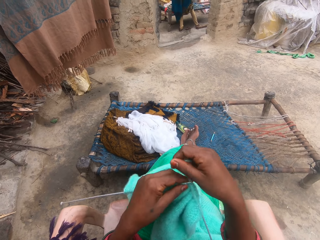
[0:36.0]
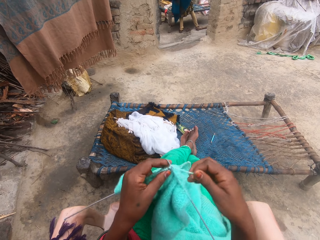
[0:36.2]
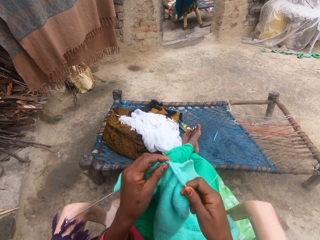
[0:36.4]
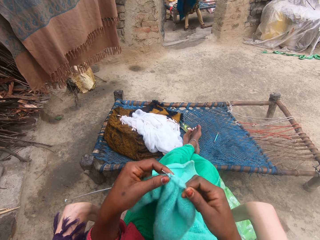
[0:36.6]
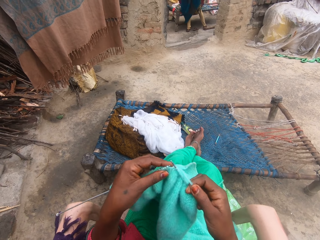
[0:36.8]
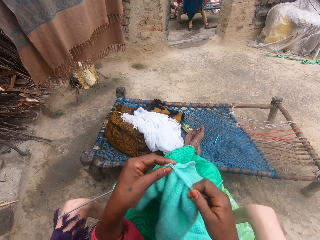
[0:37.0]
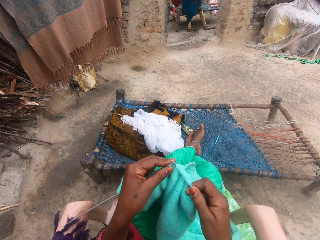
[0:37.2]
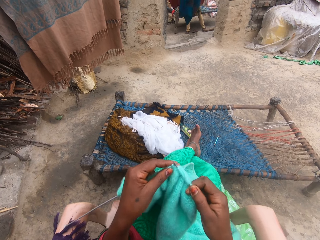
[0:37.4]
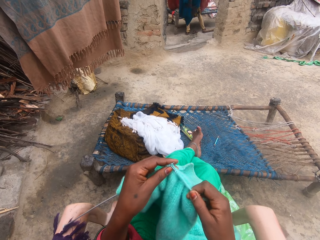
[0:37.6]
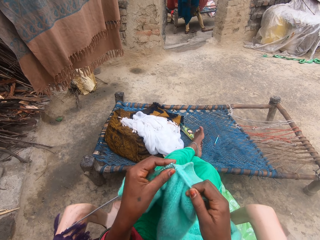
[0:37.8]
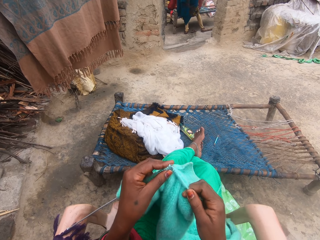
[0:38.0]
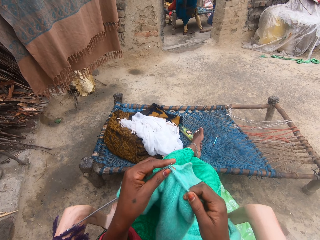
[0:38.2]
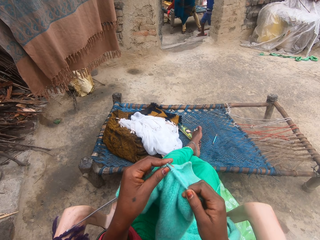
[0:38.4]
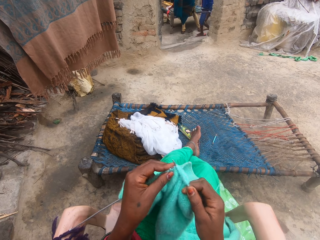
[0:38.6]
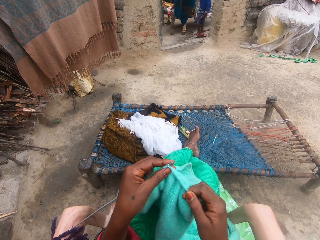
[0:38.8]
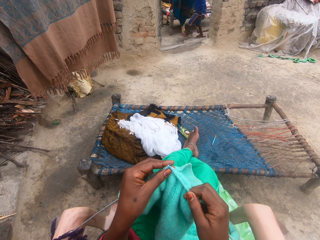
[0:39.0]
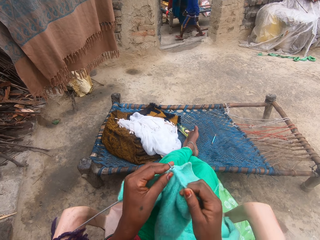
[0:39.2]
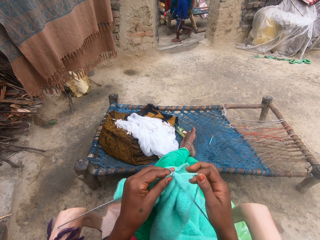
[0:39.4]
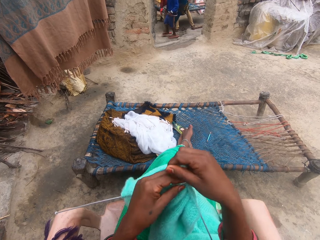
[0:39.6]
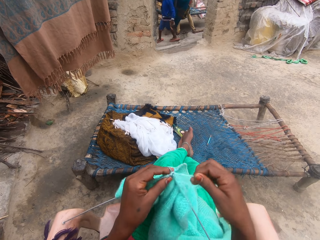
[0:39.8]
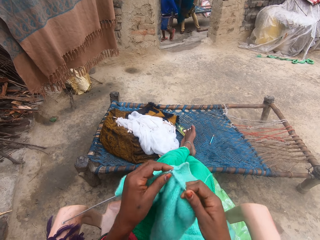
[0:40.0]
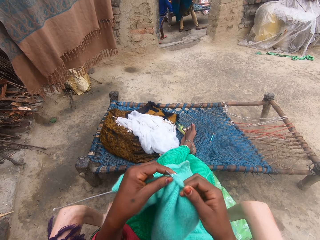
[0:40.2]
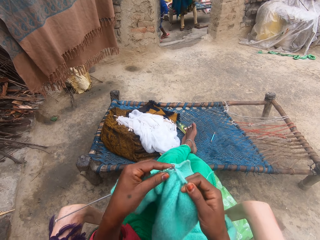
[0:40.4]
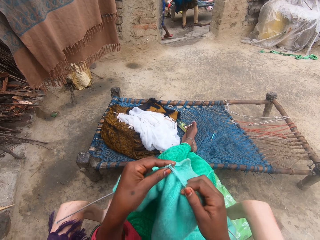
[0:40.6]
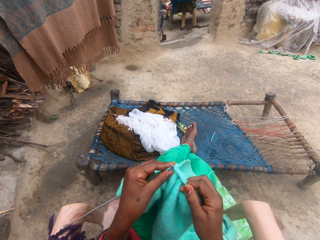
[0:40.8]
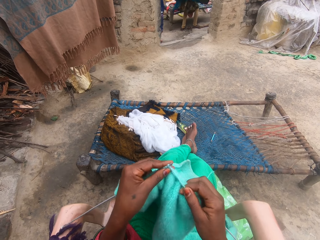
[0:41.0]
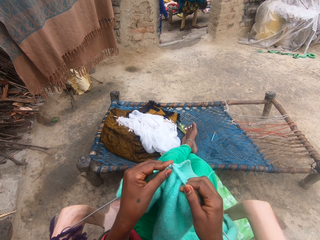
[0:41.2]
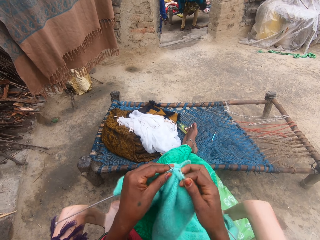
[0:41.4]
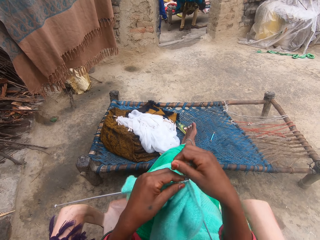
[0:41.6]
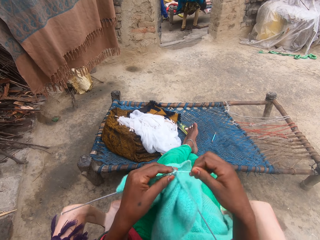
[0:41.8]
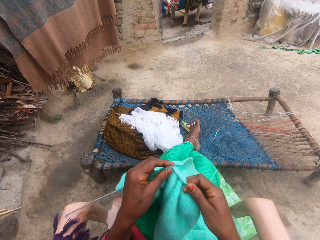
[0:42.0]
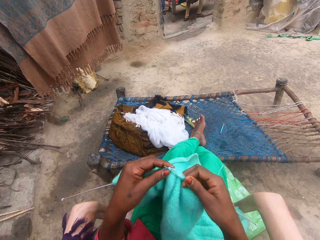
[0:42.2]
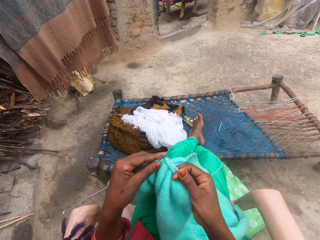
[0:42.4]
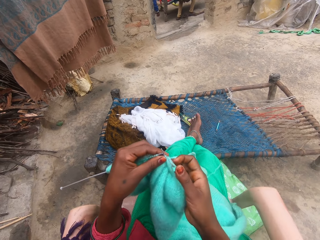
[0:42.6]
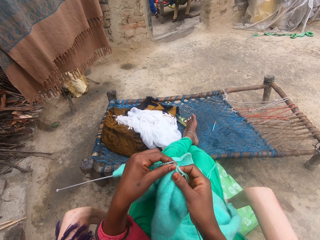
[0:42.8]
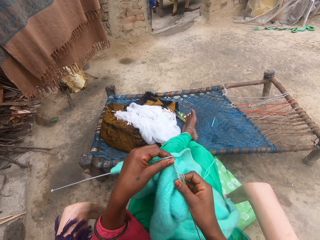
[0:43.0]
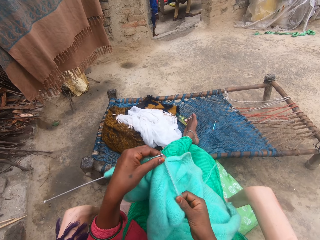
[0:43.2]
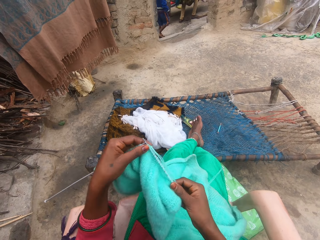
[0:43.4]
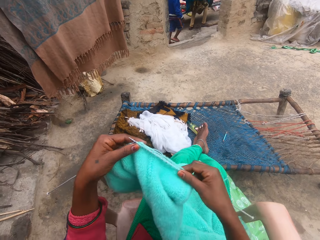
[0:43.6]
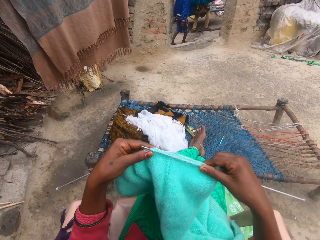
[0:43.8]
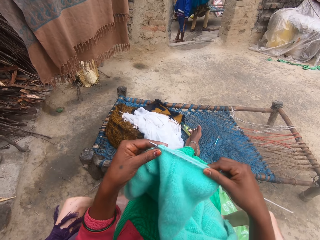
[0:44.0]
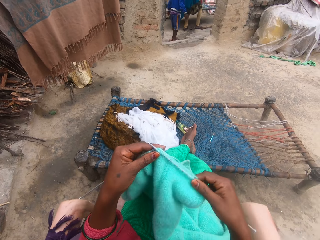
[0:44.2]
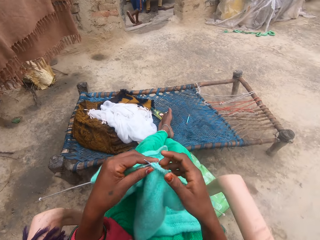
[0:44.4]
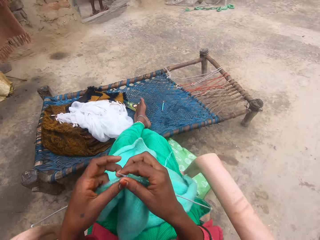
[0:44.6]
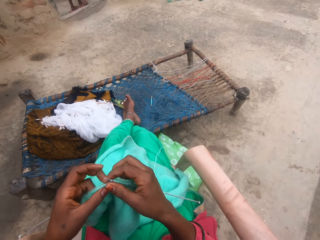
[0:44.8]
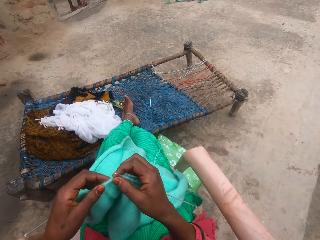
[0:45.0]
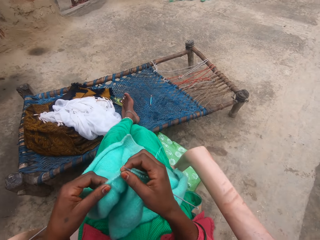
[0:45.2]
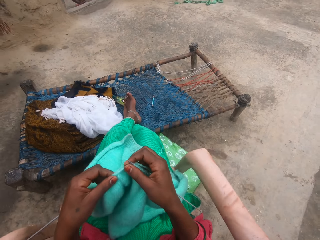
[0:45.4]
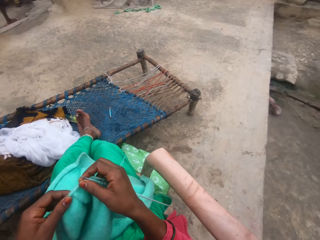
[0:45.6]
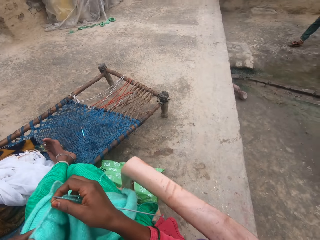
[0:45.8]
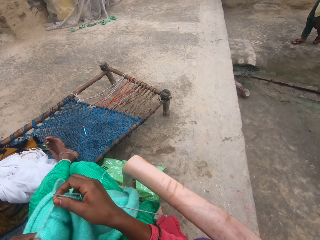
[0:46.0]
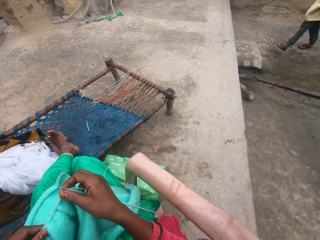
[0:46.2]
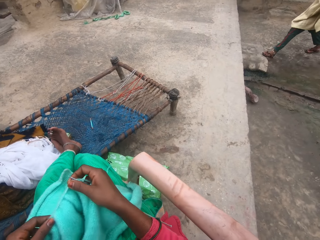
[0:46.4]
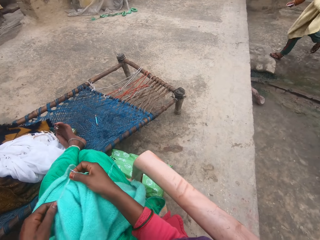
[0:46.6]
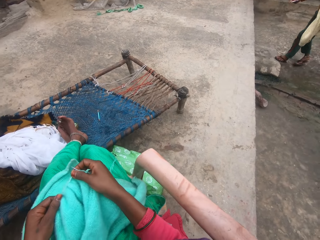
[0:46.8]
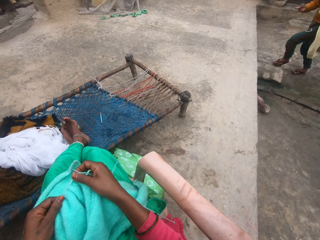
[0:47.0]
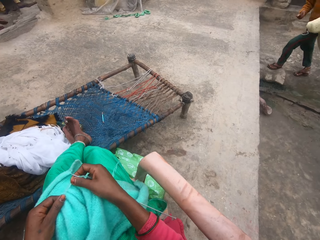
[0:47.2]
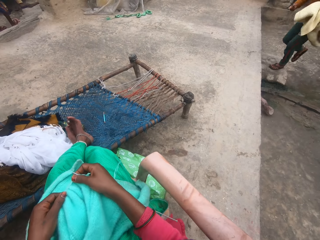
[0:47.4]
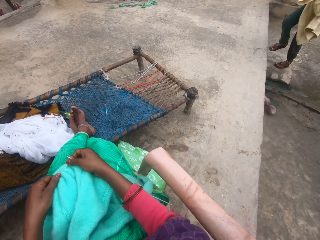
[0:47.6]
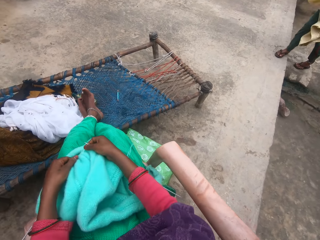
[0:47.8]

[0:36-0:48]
The camera wearer rolls the yarn around the needle. She knits the yarn with the needle in her hands. She rolls the yarn around the needle. She knits the yarn with the needle in her hands. She adjusts the yarn in the needle.

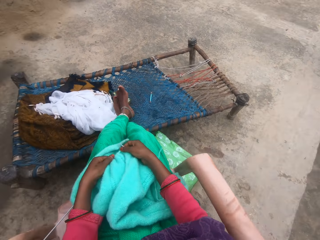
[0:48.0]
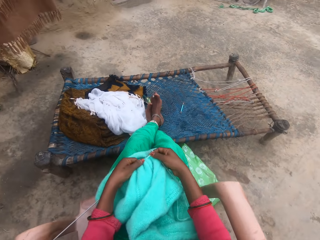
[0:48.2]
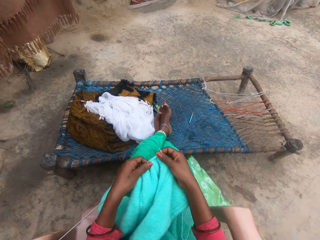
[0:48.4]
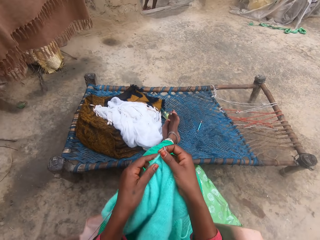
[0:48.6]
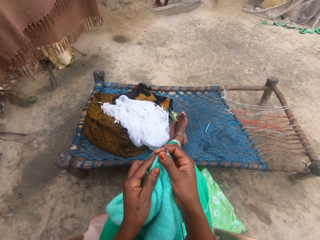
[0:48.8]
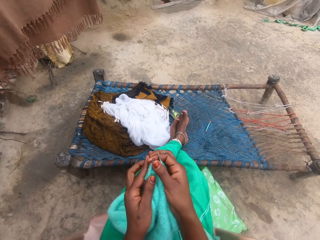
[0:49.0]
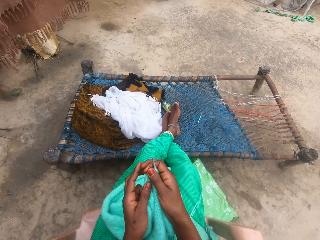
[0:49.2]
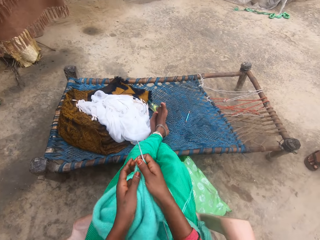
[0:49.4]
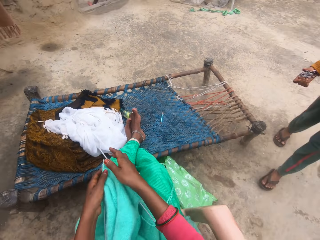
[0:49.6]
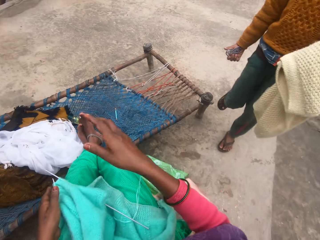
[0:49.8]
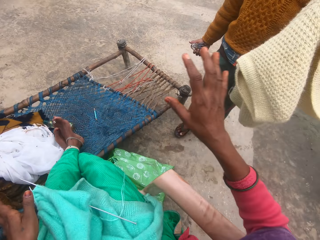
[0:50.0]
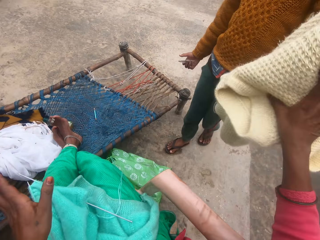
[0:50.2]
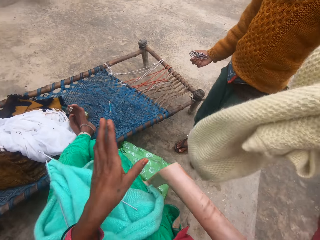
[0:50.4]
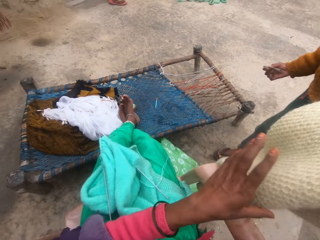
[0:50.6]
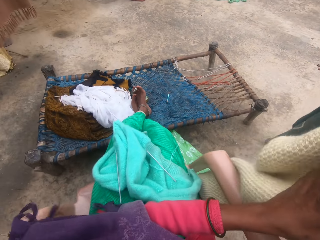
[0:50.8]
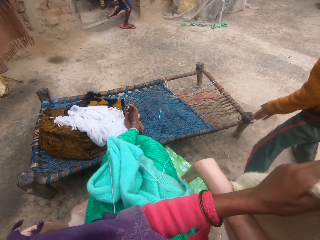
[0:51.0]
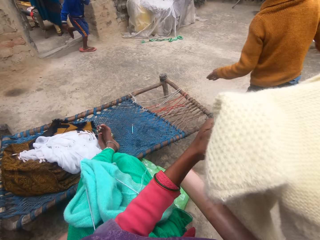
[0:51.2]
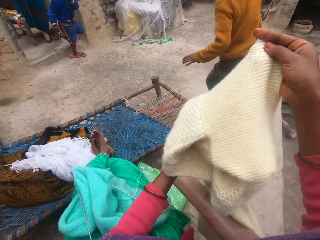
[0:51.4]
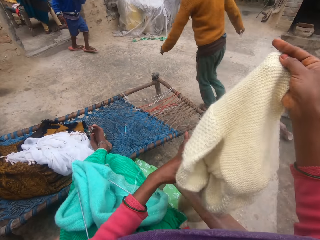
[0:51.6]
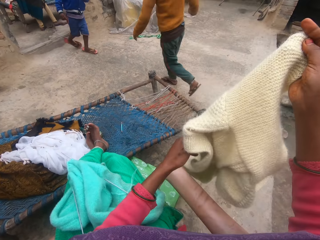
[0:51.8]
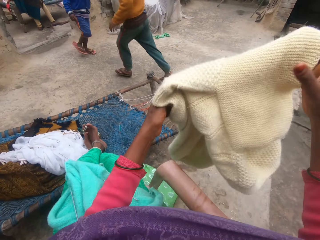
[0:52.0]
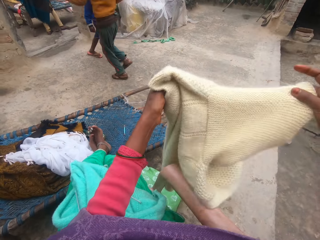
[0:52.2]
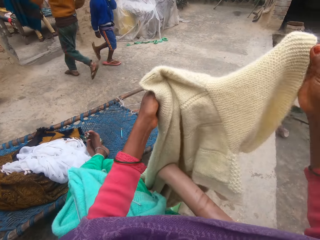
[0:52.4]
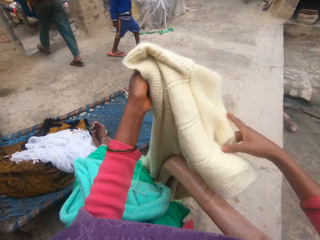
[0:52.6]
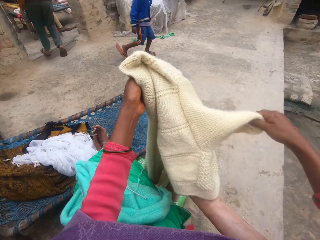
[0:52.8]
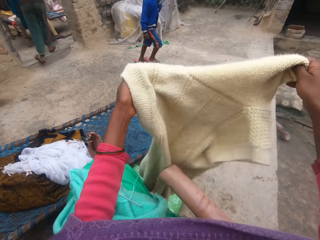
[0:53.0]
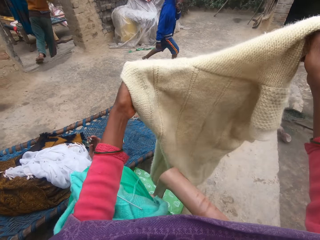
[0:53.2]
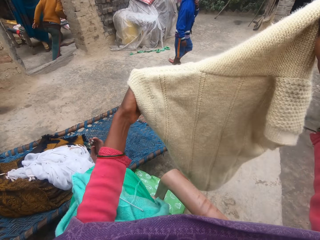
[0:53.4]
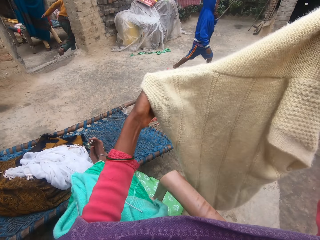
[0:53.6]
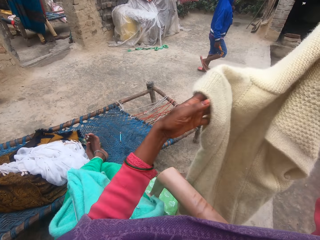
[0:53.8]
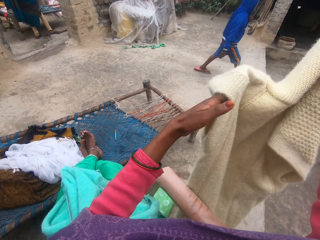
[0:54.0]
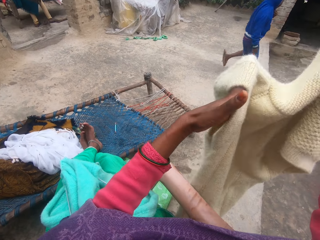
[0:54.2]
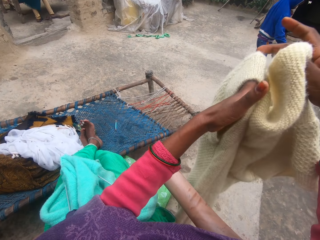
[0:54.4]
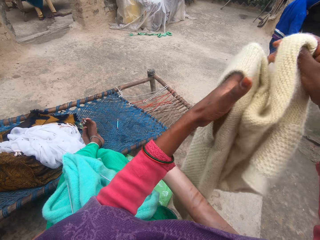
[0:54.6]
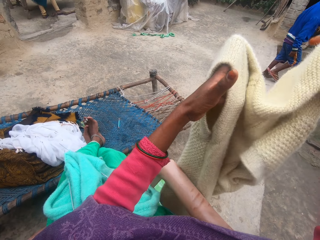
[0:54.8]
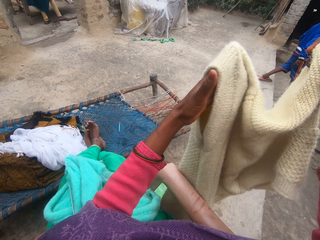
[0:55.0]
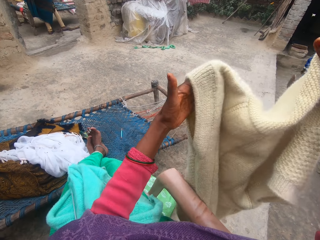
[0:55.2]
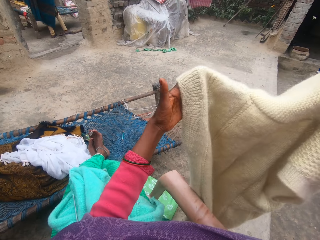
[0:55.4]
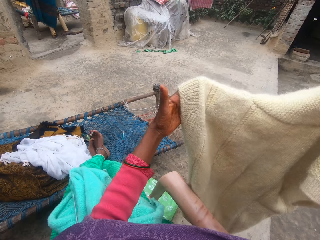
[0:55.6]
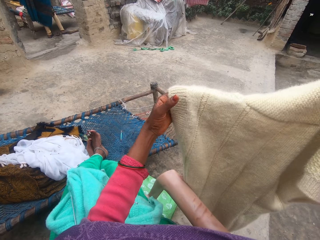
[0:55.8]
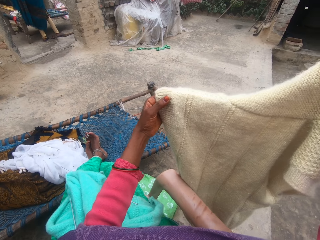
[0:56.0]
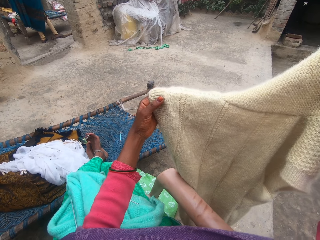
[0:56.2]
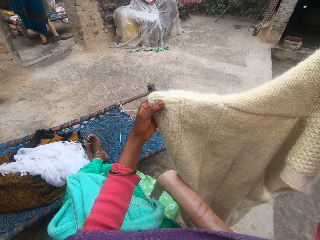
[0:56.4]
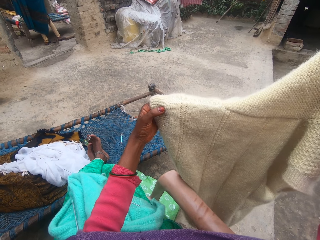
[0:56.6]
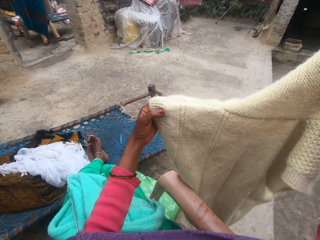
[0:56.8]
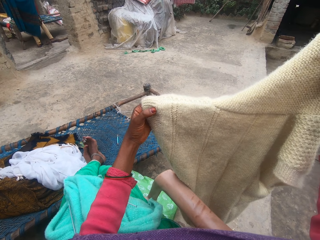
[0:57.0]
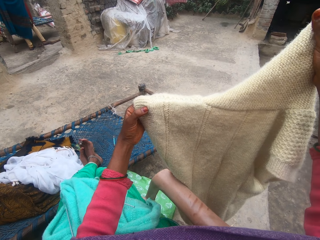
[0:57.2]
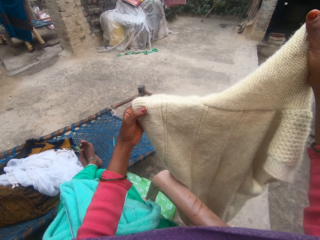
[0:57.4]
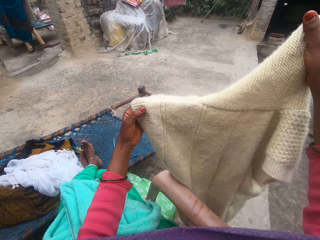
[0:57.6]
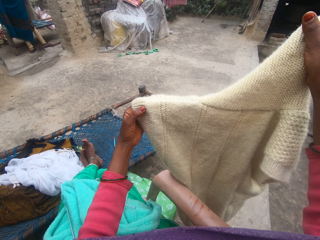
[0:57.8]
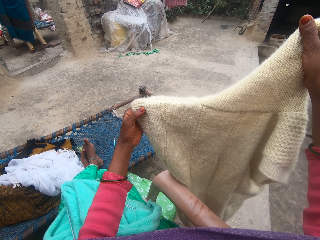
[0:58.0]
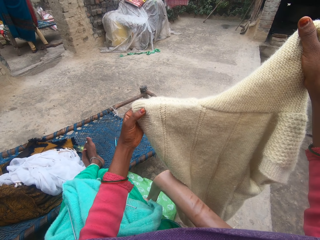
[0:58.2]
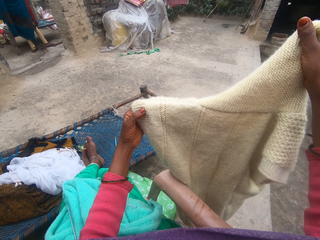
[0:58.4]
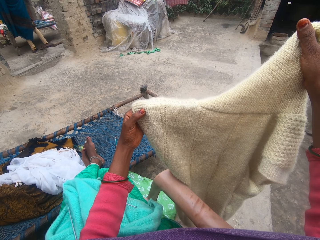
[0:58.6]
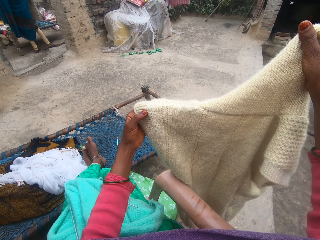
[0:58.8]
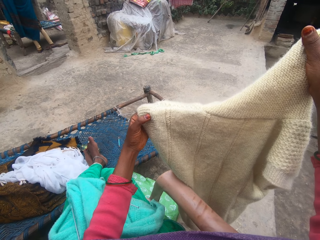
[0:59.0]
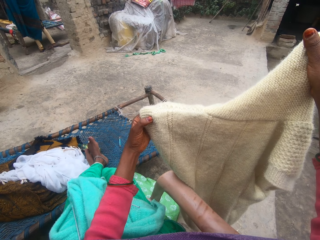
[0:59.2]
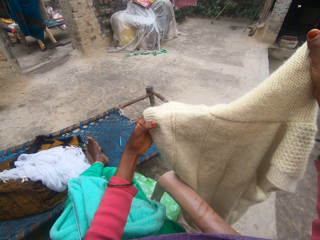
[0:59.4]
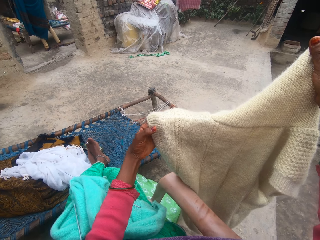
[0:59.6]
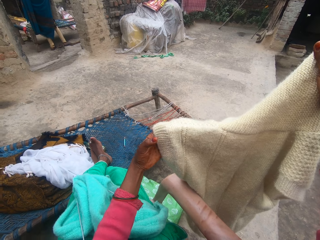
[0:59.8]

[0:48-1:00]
A person holds the fabric. The camera wearer collects a cardigan from a woman. She holds the fabric. She spreads the cardigan with her two hands. Another person walks towards the house.
